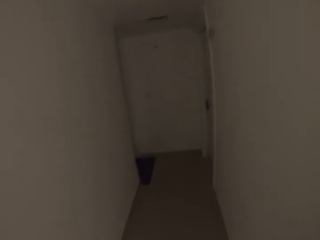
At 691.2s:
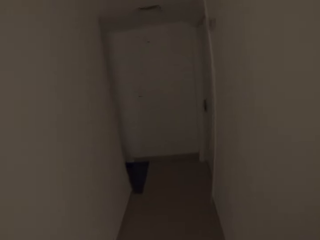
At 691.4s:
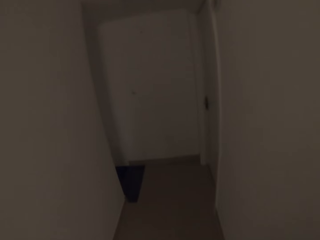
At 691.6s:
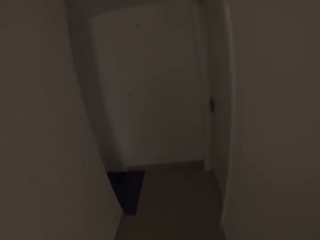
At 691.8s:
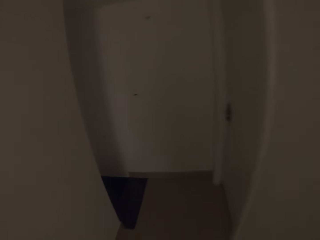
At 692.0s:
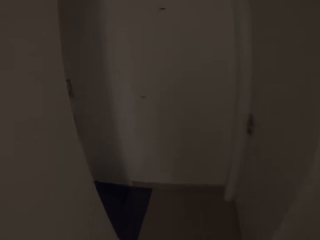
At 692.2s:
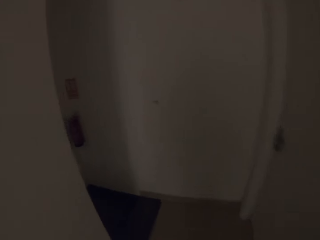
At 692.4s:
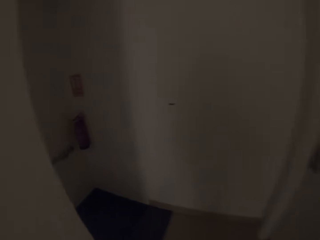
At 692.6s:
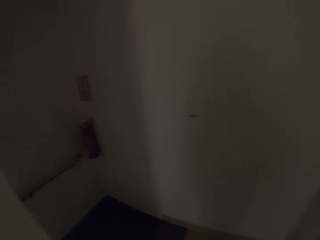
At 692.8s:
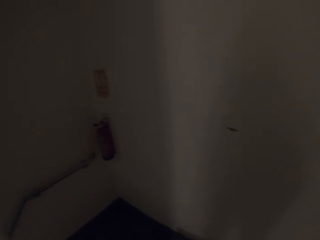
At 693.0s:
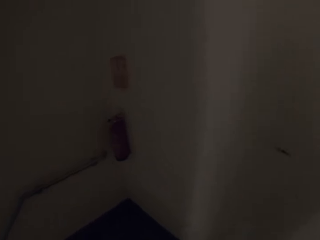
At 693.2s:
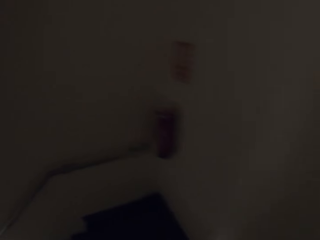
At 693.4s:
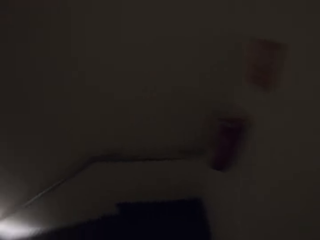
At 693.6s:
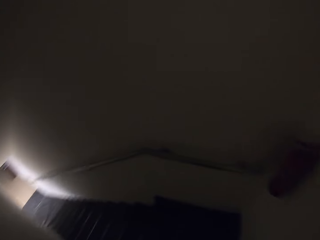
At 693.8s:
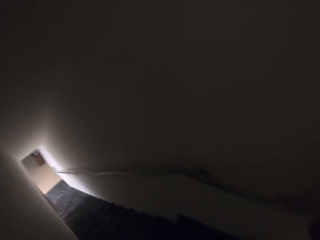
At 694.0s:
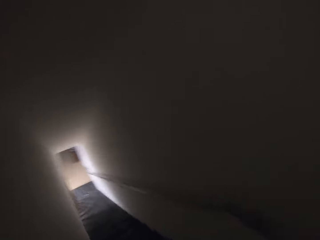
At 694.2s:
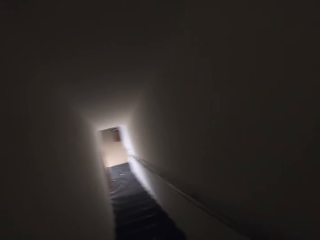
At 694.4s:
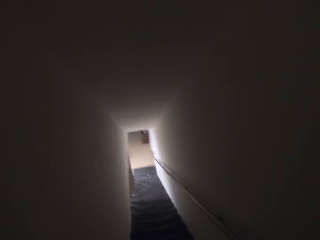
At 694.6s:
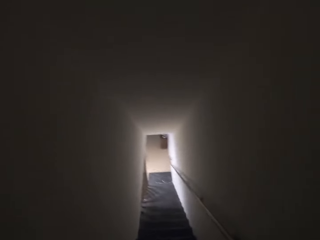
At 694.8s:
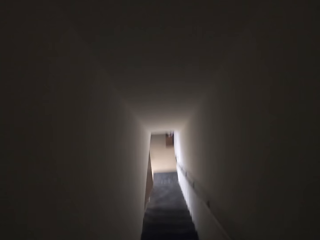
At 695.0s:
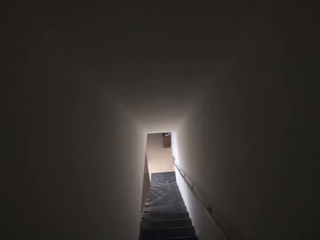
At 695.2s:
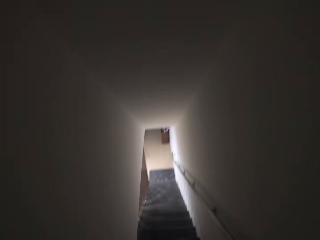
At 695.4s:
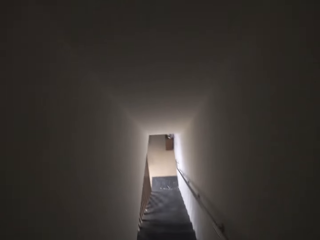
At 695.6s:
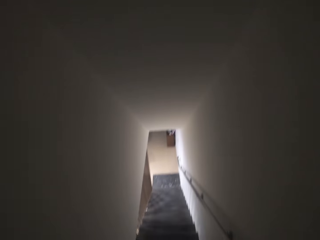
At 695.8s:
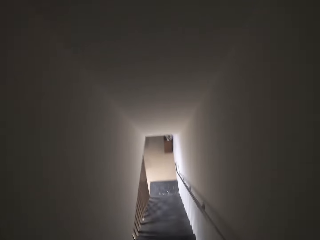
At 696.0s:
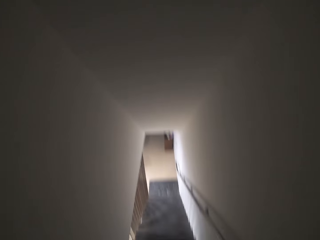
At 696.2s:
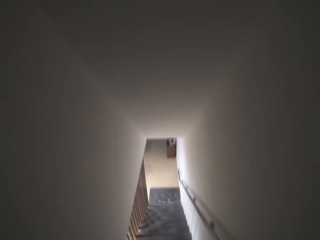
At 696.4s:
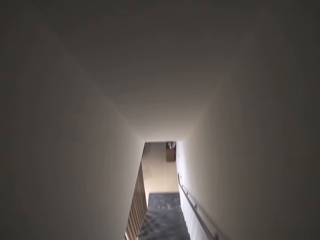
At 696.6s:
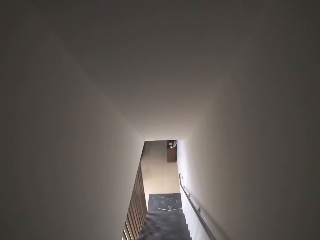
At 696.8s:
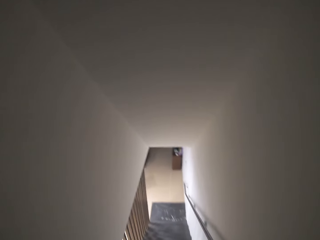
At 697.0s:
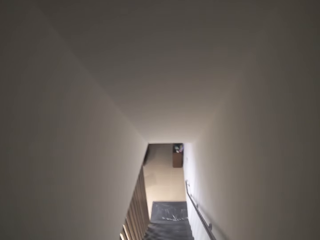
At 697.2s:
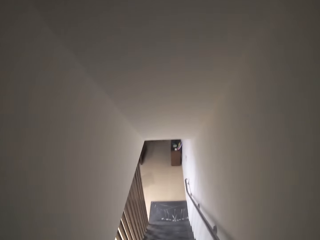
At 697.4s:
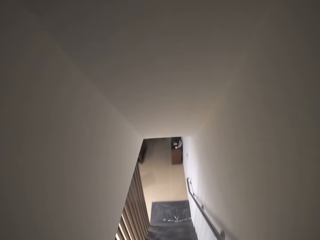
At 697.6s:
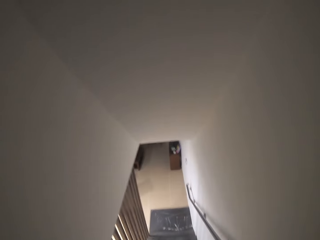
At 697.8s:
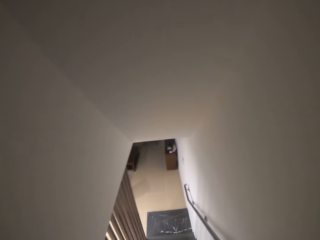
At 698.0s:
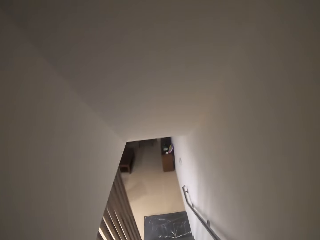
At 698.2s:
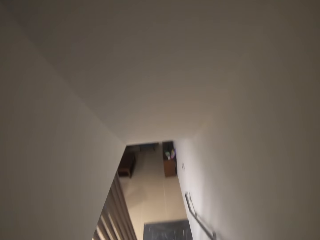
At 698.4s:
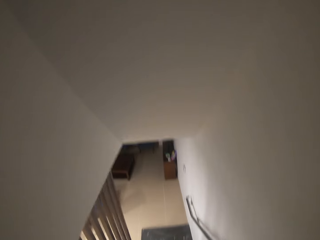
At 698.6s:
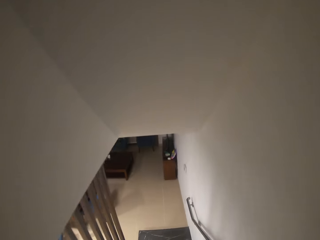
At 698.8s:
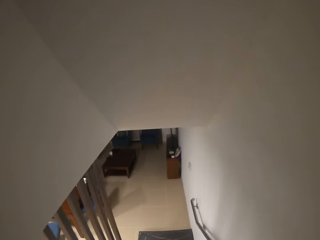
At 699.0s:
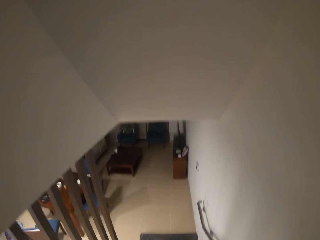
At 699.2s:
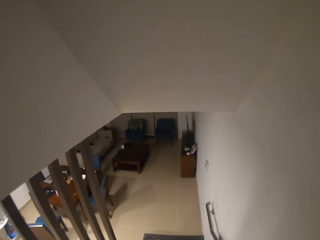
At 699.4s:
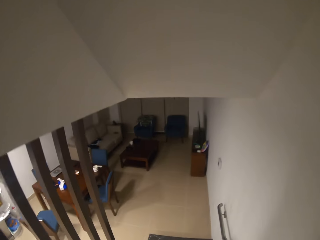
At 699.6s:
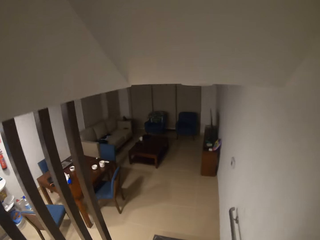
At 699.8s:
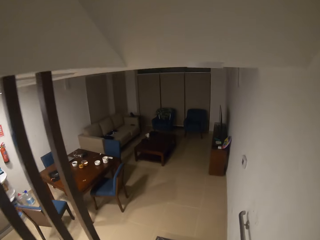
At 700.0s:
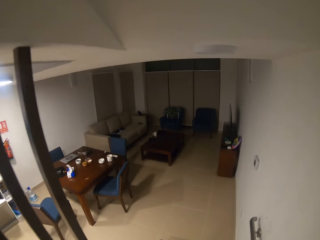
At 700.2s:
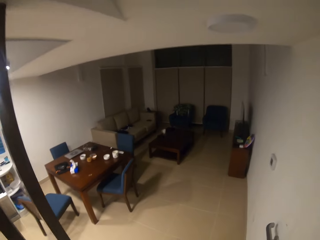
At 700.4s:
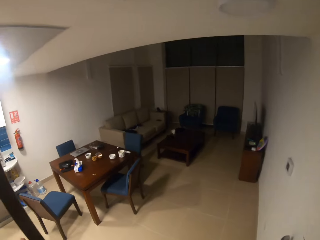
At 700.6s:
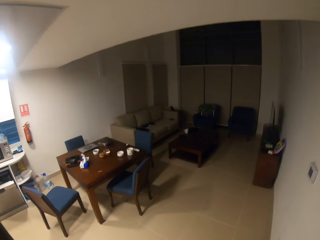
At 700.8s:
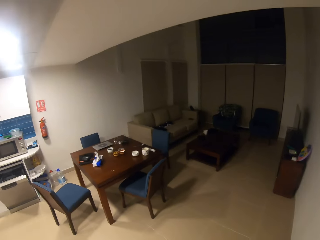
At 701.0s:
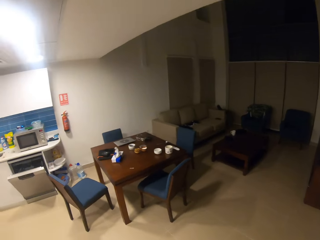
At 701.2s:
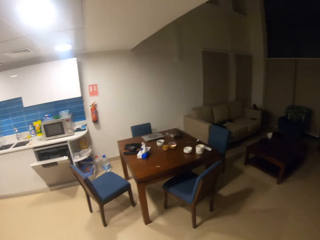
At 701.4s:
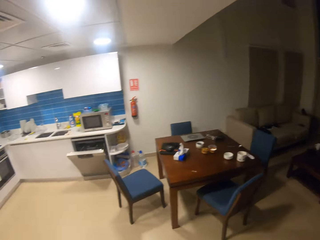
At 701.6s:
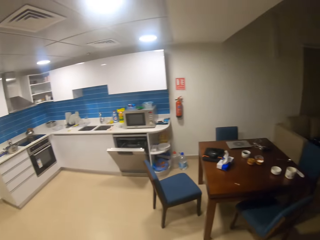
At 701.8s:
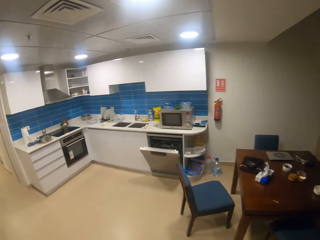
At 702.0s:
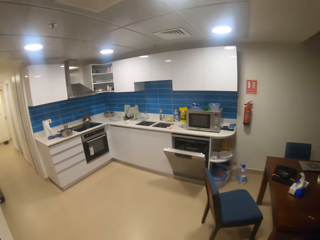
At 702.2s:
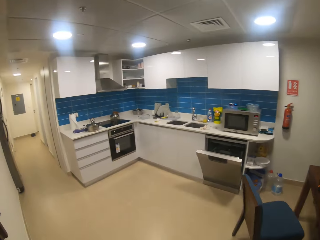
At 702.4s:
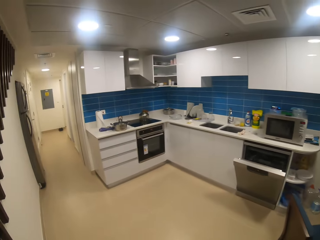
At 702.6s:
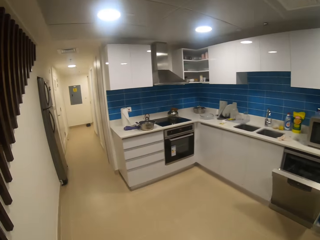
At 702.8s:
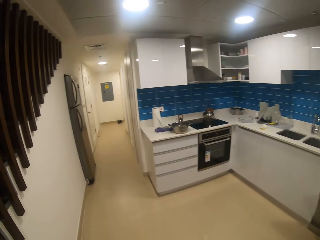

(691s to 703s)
The camera wearer walks around. They walk down the stairs.

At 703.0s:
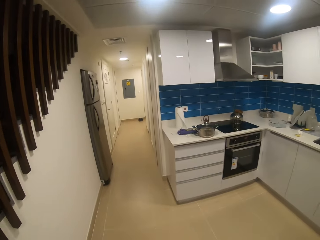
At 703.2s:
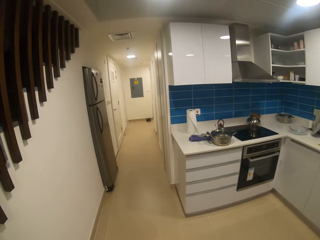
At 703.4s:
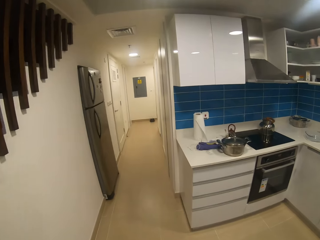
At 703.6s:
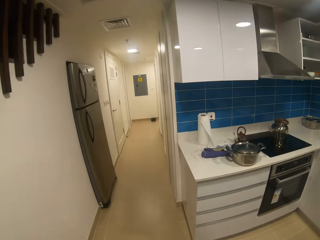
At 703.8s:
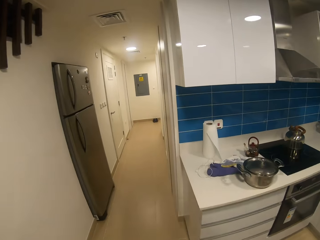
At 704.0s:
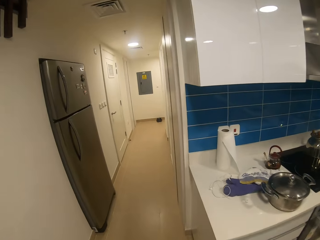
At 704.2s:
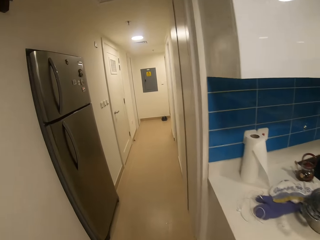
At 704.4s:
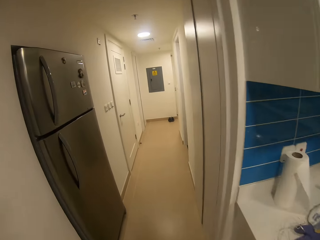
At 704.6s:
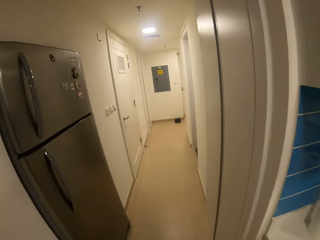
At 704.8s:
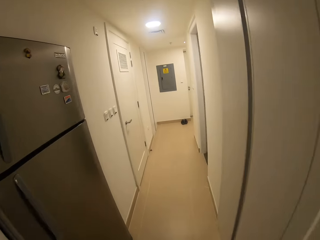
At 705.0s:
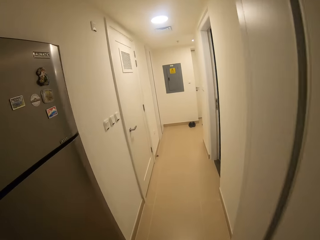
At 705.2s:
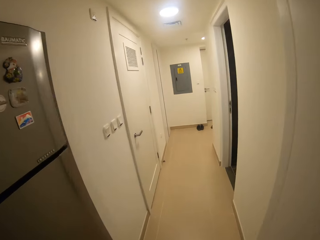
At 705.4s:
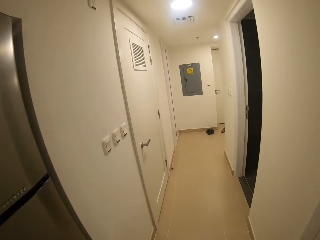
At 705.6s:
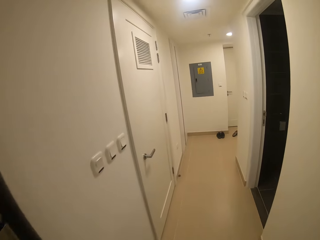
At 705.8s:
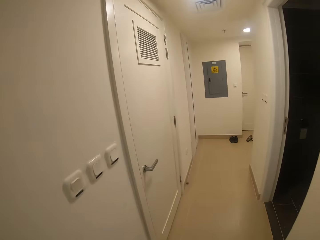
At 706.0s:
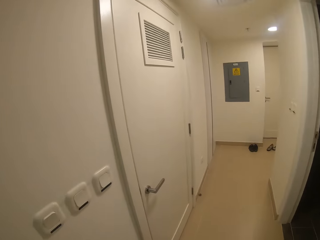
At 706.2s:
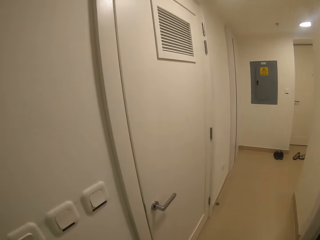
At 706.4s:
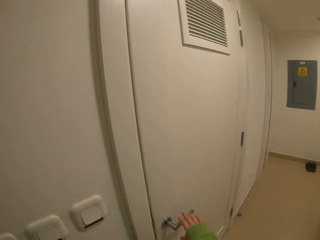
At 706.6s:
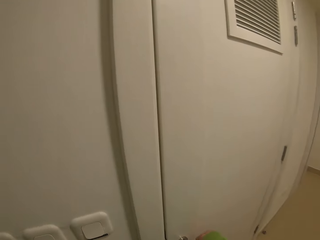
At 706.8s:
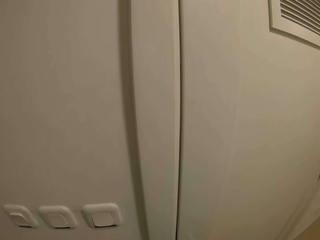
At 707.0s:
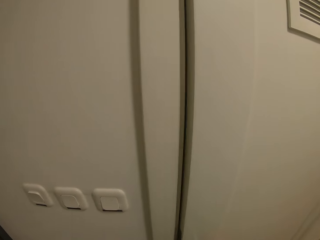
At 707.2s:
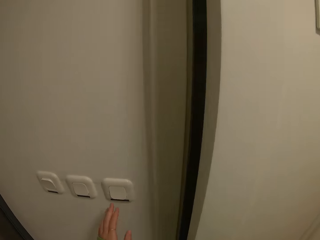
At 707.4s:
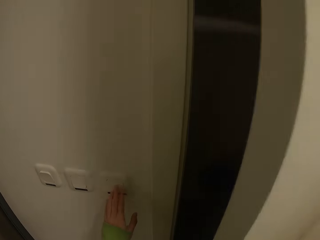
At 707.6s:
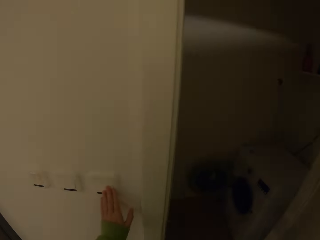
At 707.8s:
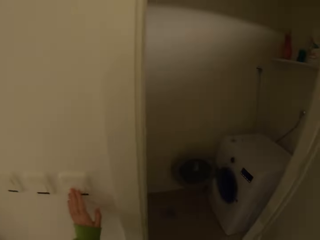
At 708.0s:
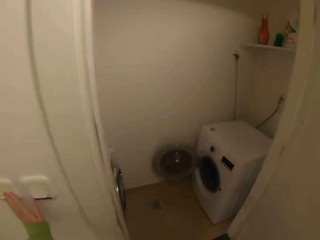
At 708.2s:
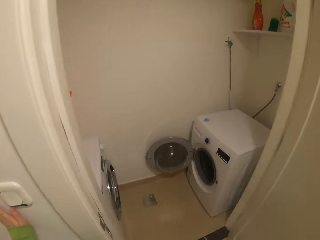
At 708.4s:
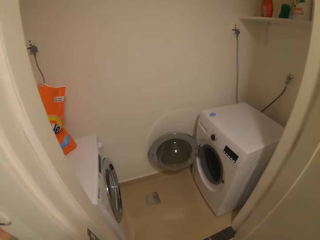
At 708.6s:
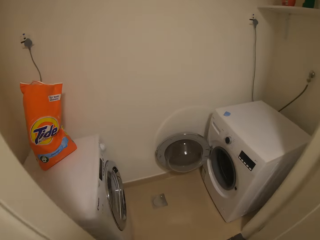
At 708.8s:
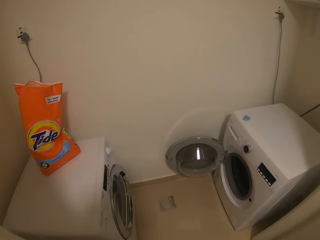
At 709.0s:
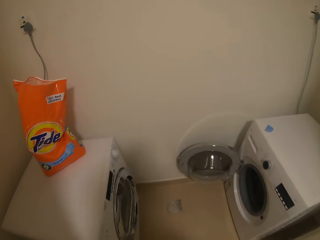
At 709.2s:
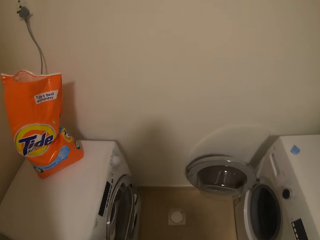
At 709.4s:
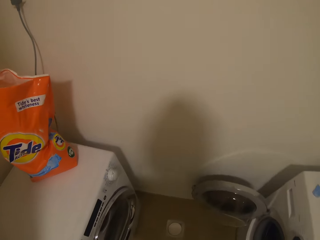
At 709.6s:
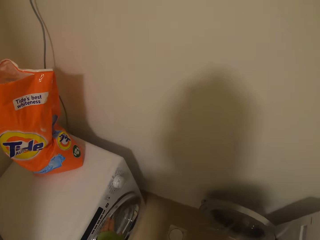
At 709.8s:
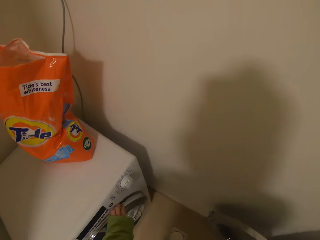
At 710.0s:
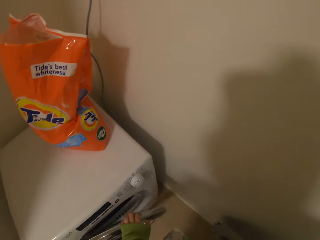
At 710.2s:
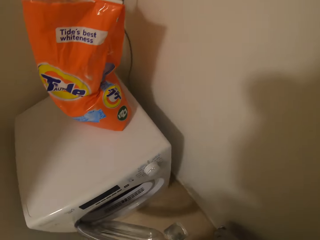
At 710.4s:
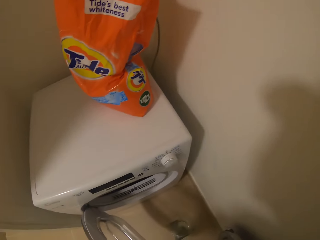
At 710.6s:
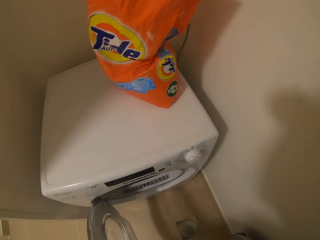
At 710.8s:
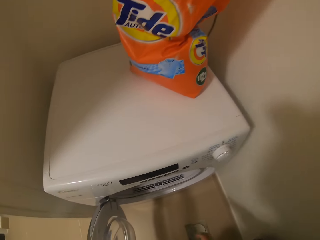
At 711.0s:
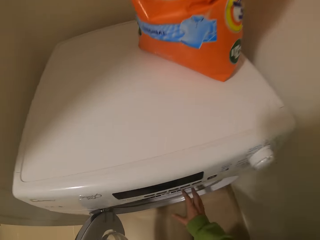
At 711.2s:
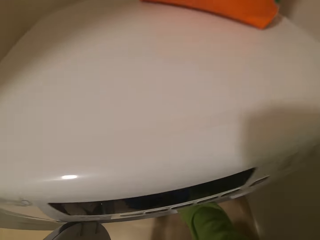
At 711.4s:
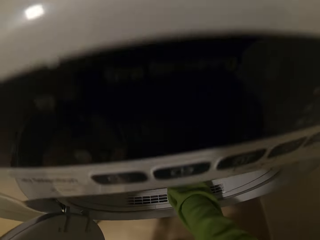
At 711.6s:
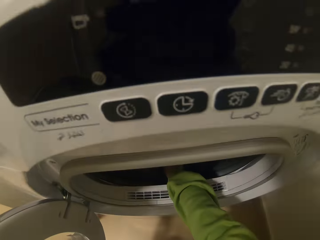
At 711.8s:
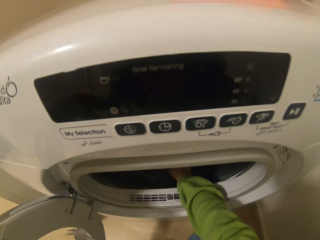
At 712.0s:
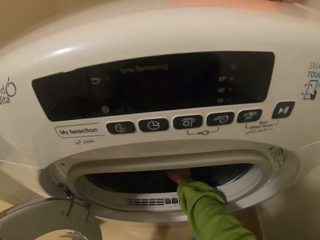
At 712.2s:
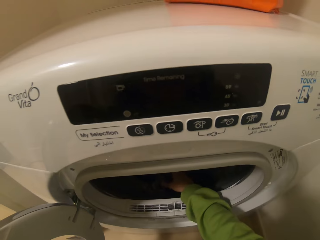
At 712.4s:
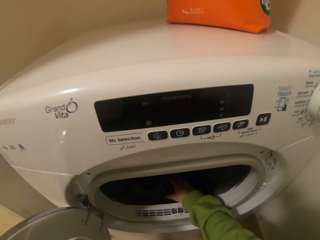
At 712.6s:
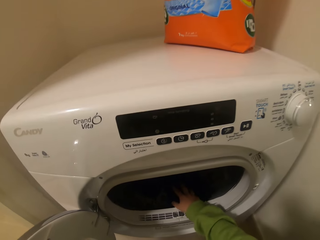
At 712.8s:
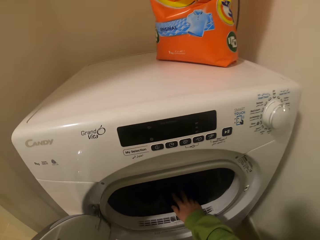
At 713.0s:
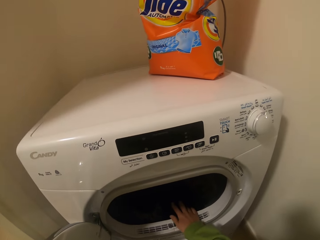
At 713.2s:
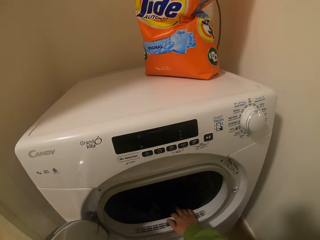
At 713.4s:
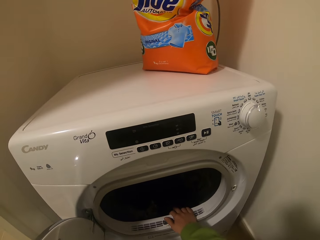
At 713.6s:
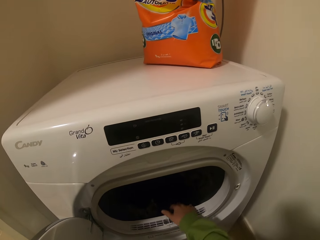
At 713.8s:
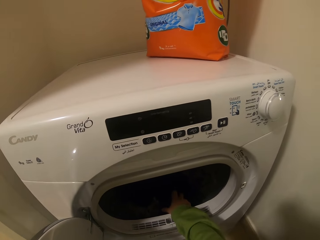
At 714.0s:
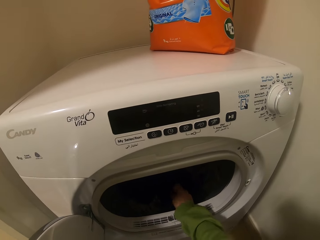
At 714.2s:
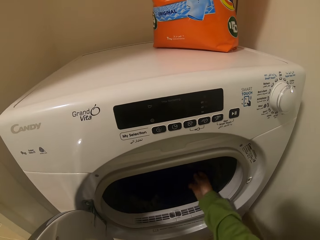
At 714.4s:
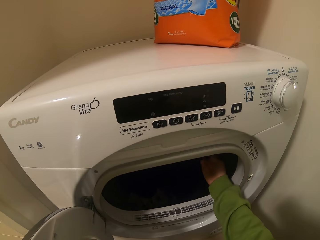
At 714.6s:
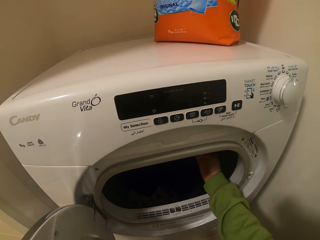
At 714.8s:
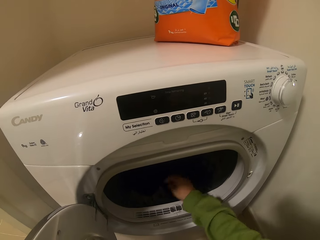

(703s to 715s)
The camera wearer opens a door. They switch on the light. They open the washing machine. They touch inside the washing machine.
